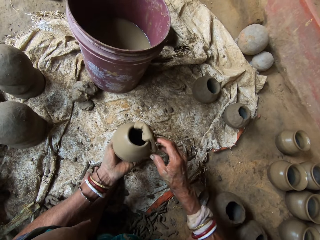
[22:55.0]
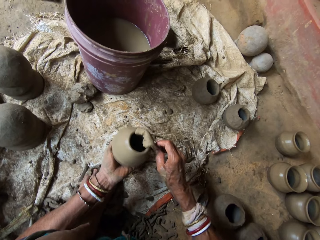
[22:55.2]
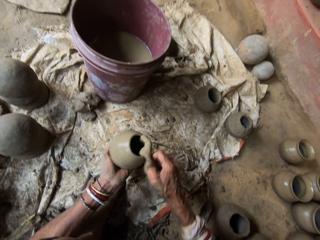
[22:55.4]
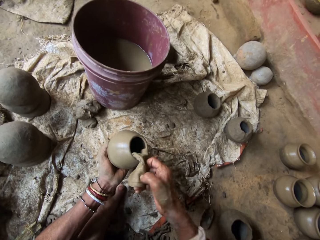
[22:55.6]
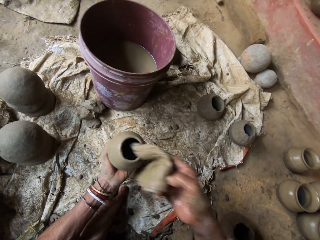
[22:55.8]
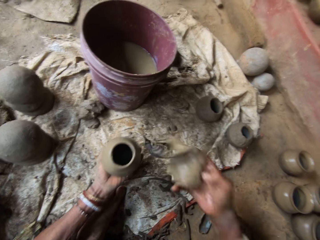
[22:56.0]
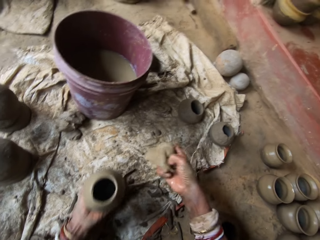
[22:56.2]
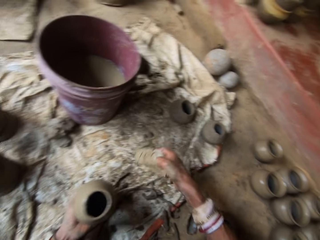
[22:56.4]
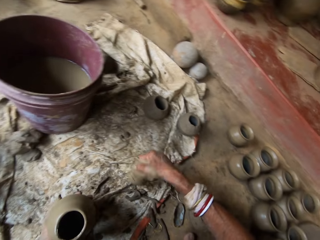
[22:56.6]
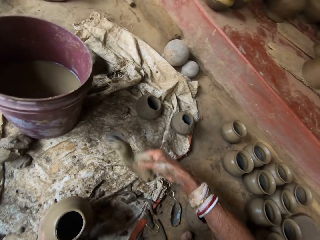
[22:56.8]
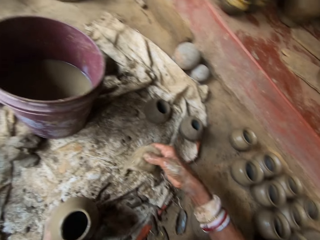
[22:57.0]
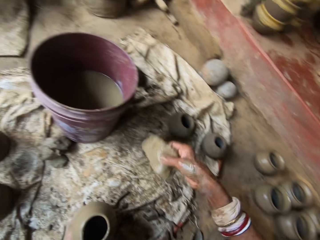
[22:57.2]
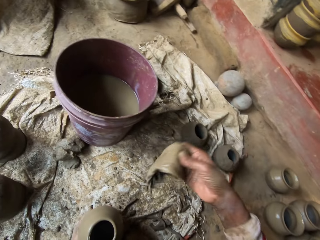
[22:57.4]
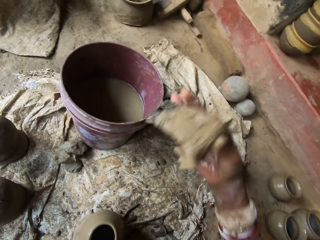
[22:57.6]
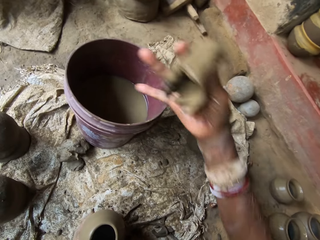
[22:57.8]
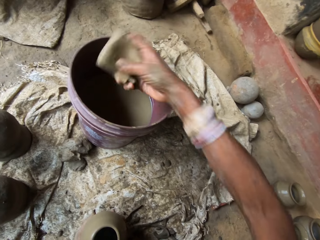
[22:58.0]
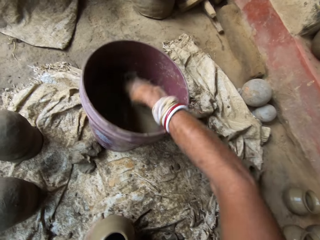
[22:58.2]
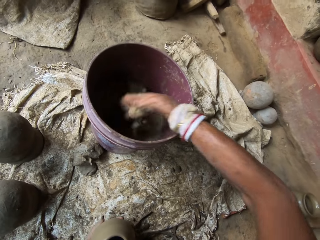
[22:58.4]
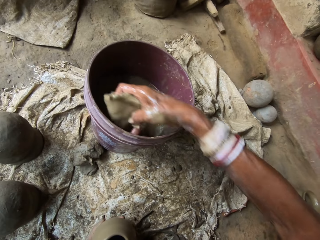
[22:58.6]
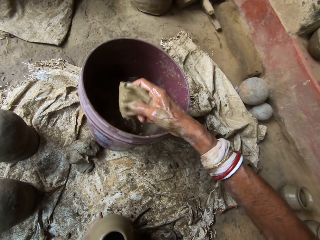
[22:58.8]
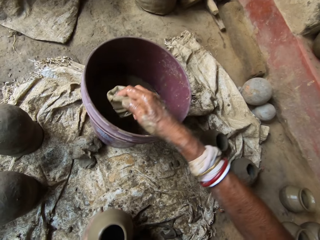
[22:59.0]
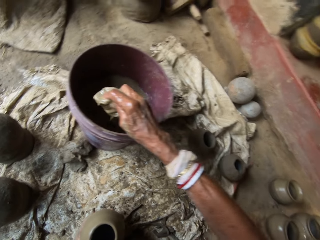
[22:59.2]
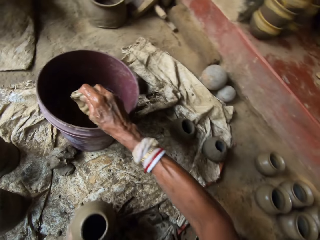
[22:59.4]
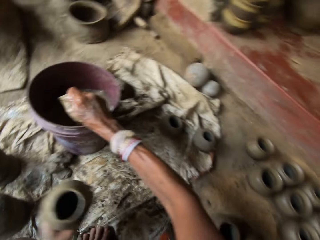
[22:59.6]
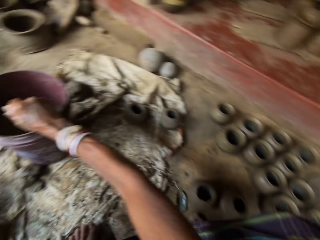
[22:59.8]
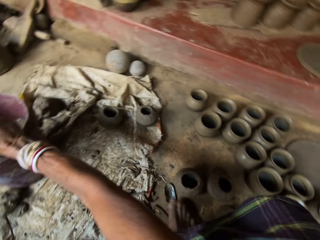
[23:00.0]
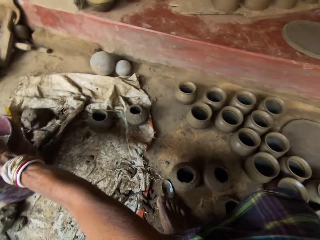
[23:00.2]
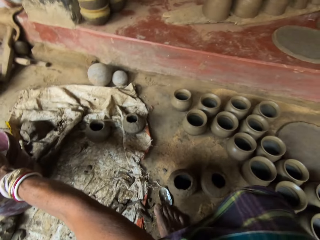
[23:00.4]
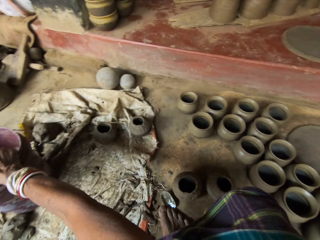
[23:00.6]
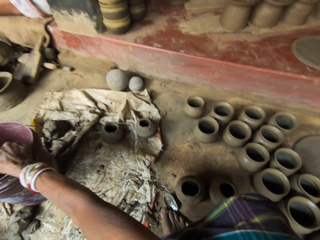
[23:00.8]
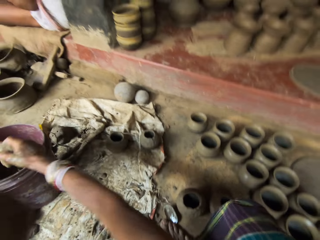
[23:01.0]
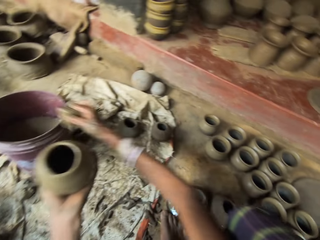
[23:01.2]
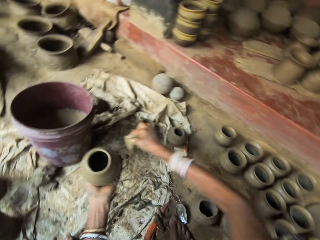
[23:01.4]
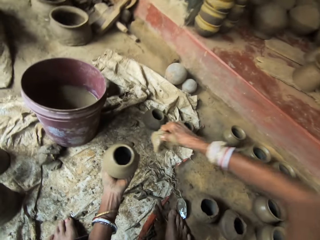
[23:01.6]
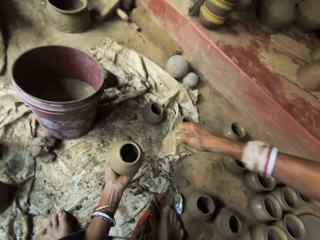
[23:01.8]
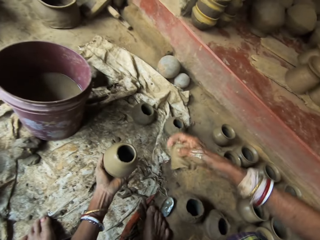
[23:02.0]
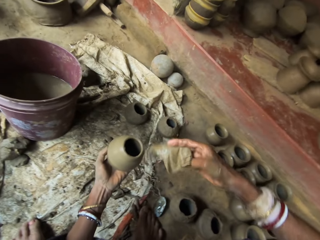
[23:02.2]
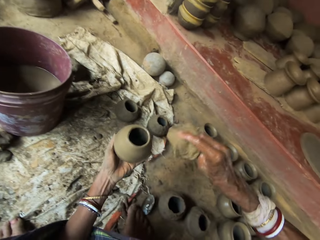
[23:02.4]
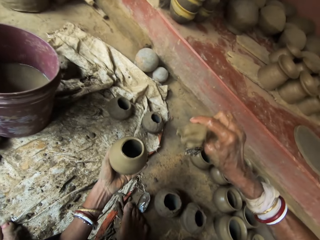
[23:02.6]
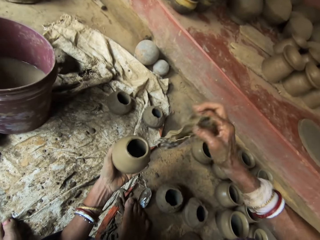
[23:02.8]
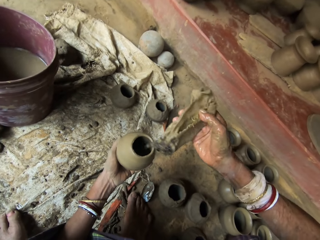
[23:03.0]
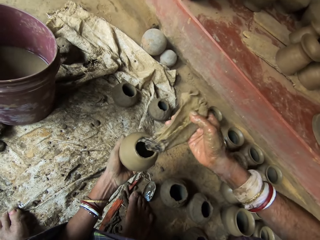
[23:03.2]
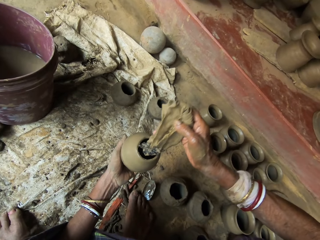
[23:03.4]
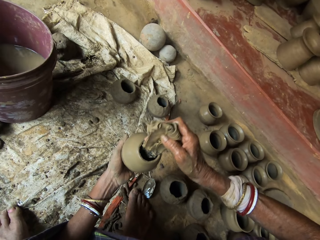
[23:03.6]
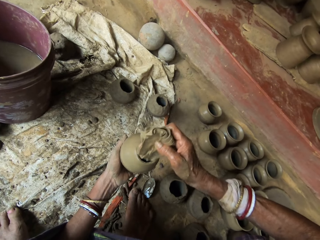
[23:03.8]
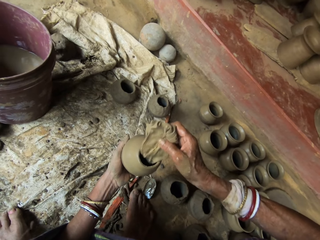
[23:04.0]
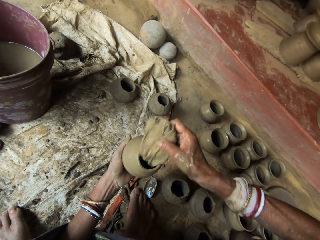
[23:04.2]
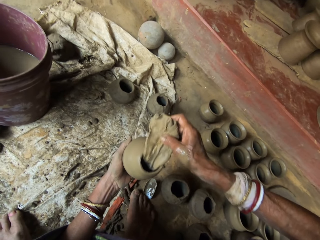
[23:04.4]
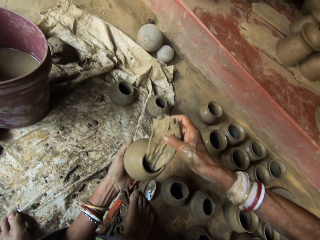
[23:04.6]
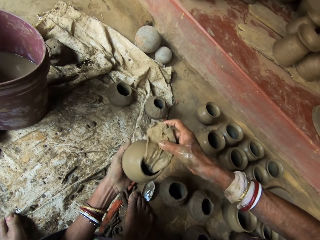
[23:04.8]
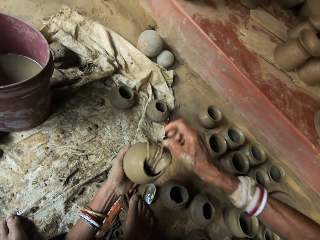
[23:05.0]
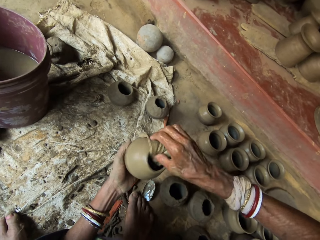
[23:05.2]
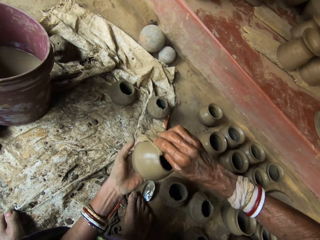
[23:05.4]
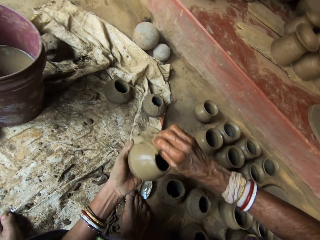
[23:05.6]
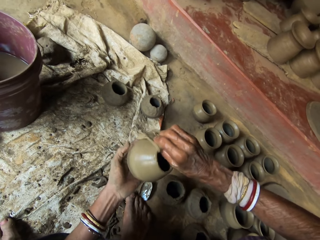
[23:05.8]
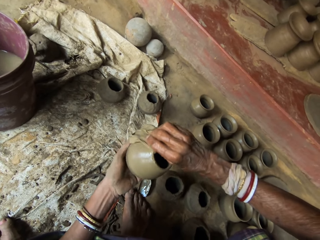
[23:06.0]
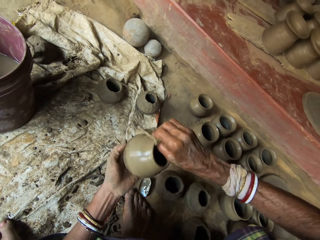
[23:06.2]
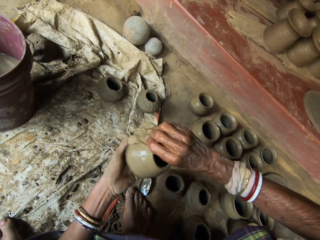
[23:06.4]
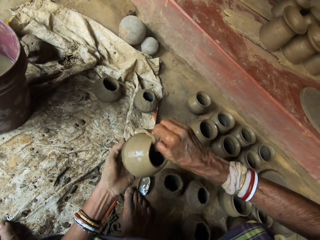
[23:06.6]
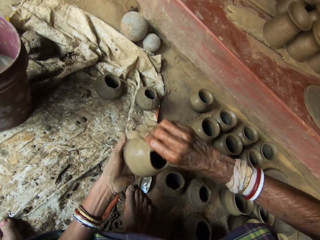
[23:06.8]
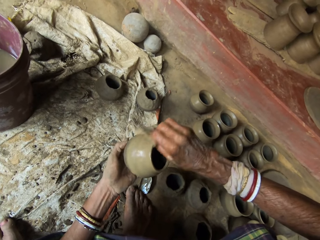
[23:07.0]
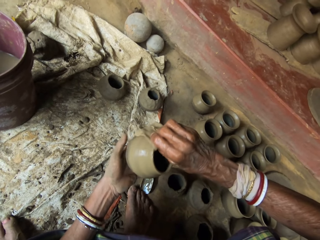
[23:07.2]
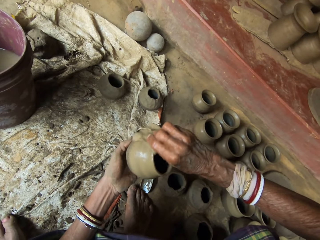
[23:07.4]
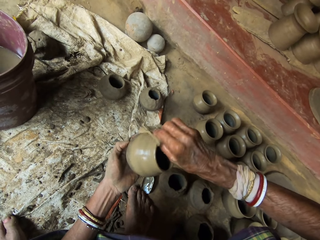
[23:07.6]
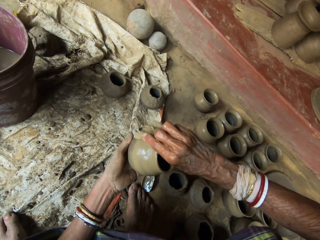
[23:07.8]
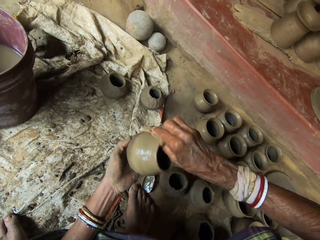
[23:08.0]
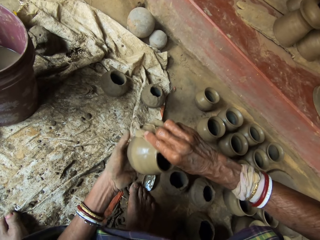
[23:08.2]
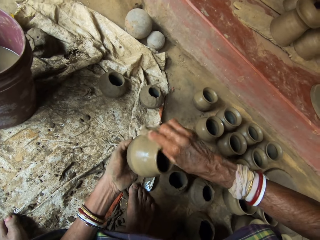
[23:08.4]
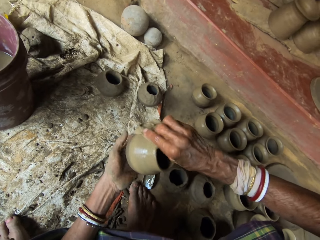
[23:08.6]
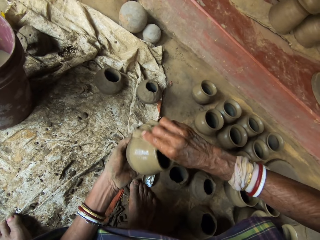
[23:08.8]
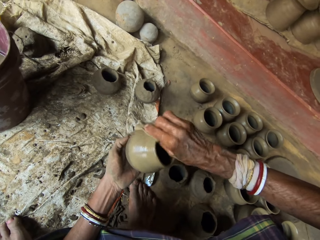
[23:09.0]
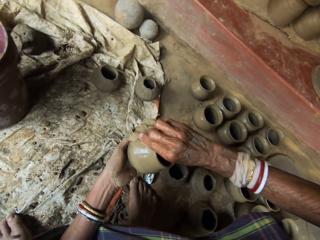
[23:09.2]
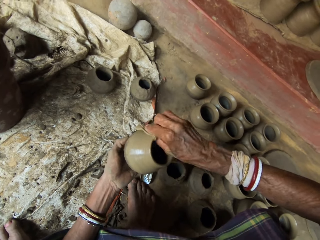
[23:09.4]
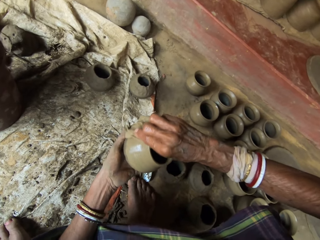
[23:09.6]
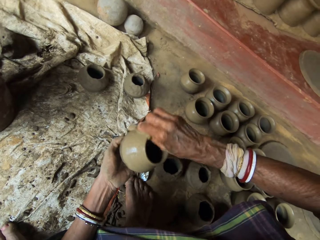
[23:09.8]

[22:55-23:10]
The camera wearer adjusts a cloth. They examine the napkins. They dip the napkin in the bucket. They squeeze the napkin. They look around. They adjust the cloth. They insert the cloth in a clay pot. They wipe the pot. They mold the clay pot with the cloth.

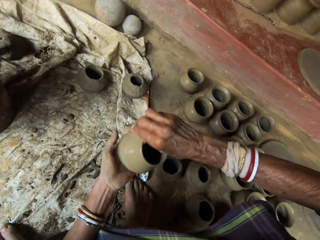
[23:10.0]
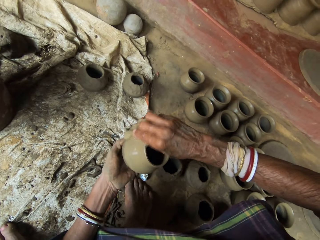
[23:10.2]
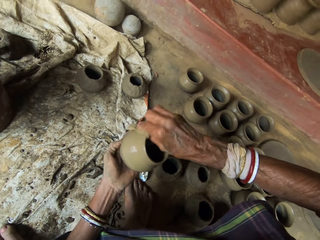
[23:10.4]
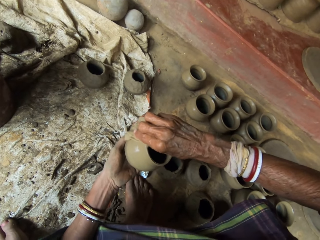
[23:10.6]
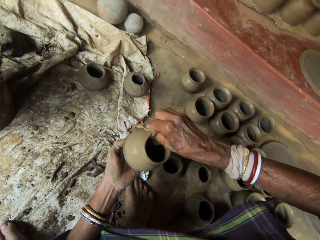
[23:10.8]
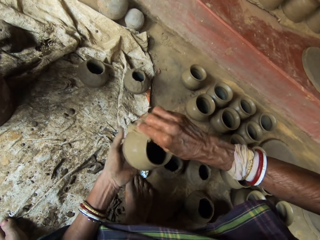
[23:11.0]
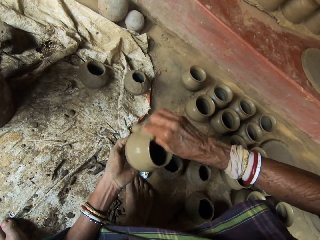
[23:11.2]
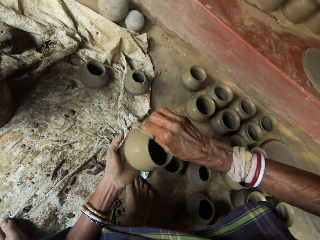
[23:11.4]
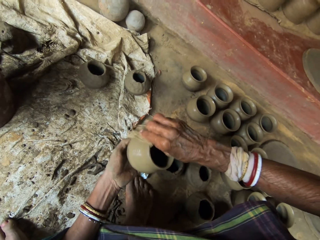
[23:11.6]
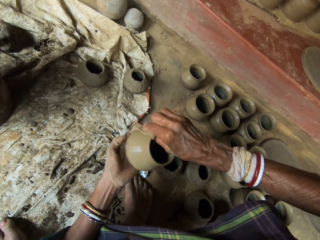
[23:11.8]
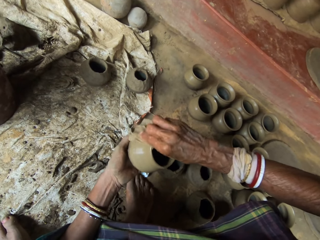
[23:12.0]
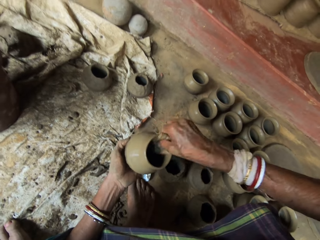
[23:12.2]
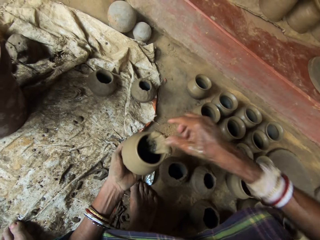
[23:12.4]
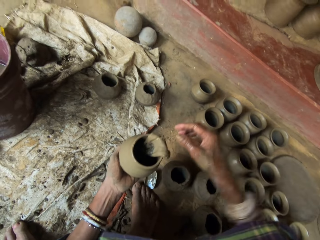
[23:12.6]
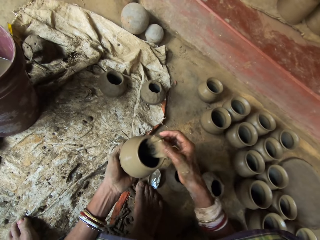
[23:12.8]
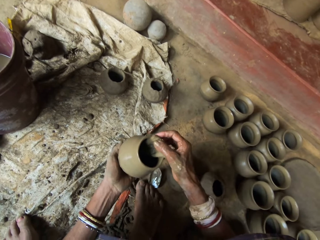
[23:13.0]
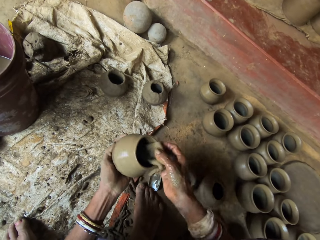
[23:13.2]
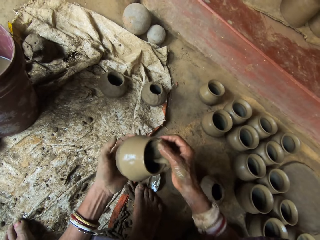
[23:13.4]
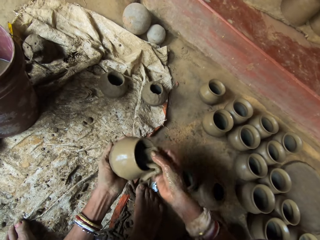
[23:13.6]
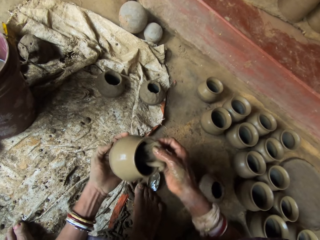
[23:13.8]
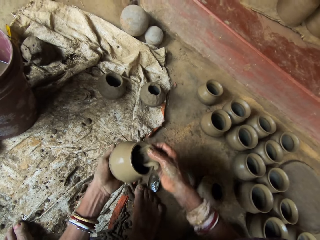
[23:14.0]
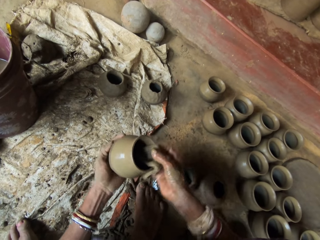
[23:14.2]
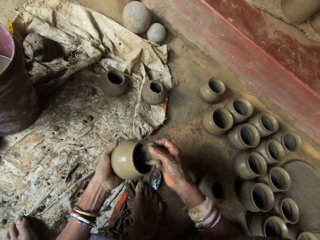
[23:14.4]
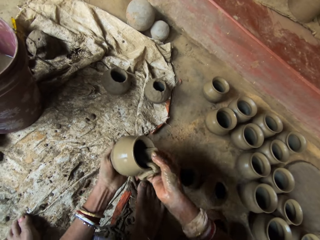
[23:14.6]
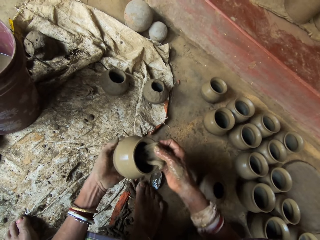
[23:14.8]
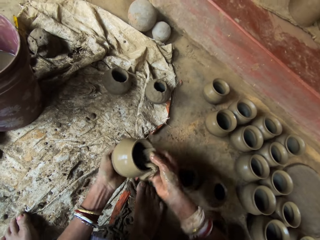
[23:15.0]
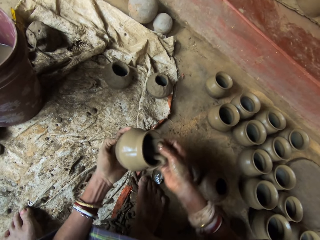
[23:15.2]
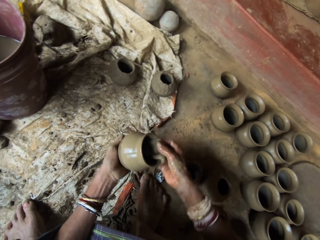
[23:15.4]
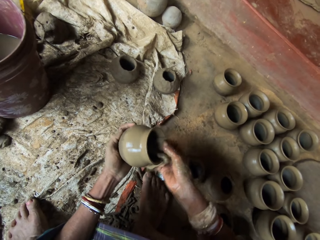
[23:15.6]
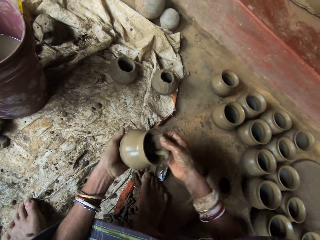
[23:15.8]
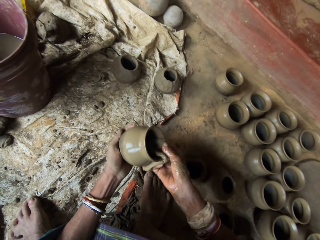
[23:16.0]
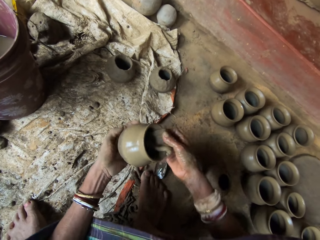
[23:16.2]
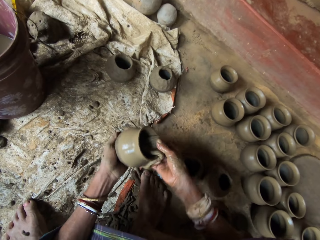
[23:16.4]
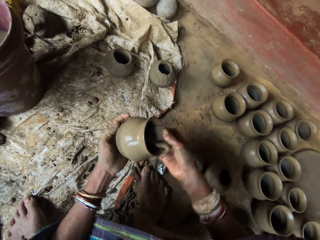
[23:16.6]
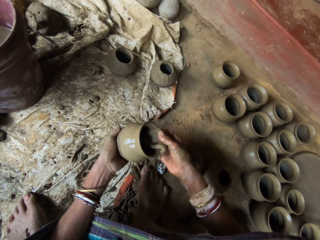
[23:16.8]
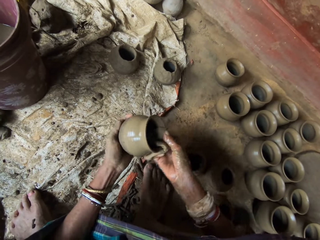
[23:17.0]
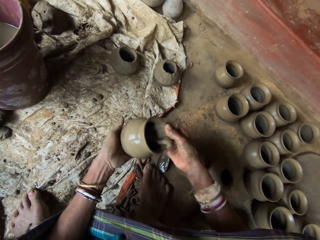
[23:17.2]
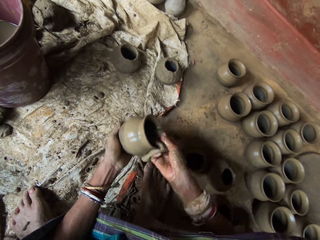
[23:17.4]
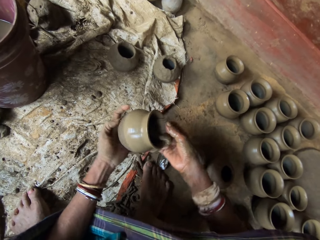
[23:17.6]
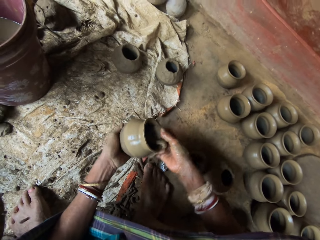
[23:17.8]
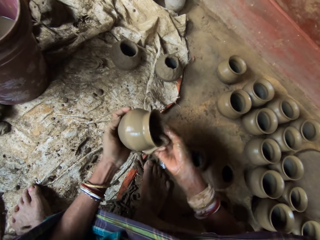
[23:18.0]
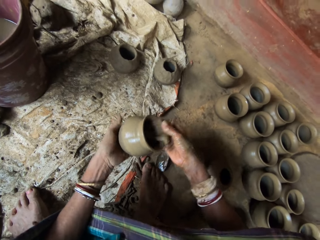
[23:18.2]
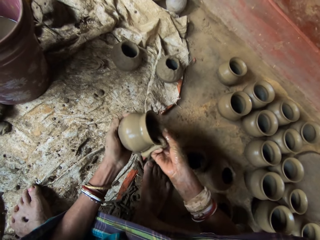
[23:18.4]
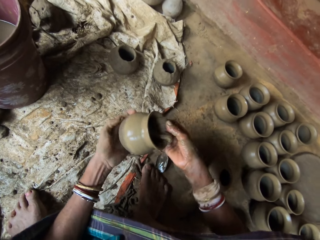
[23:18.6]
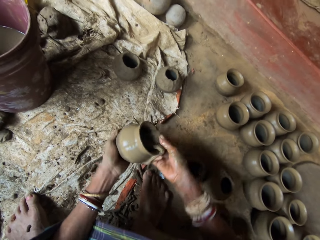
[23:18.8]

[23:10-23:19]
The camera wearer interacts with a person. They mold a clay pot with a cloth.
